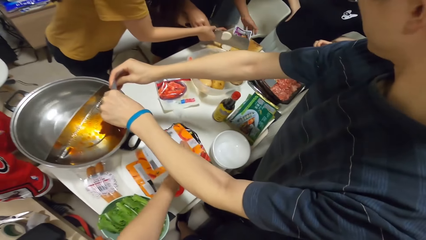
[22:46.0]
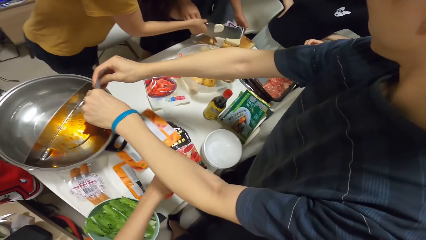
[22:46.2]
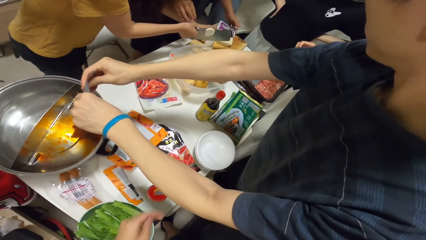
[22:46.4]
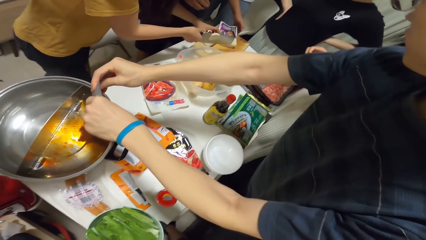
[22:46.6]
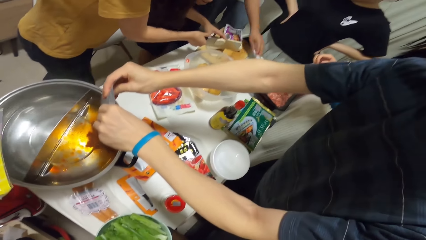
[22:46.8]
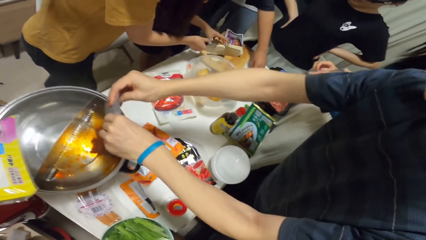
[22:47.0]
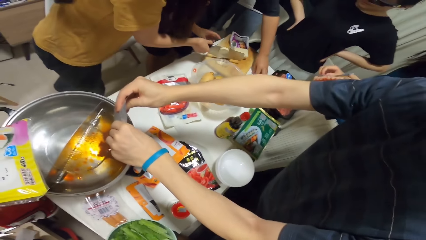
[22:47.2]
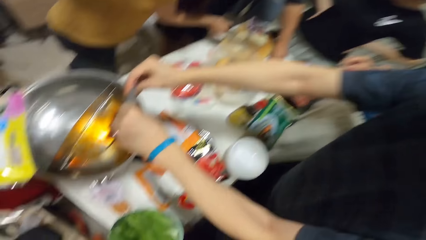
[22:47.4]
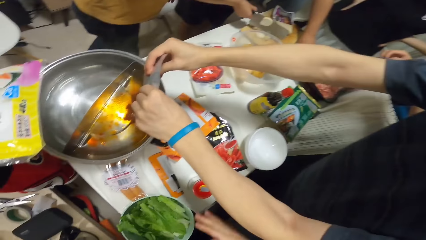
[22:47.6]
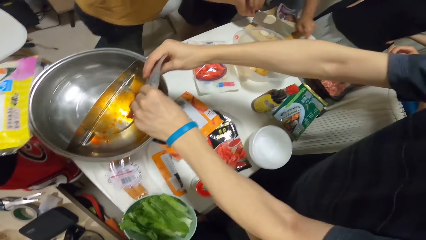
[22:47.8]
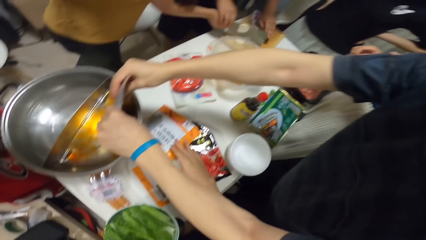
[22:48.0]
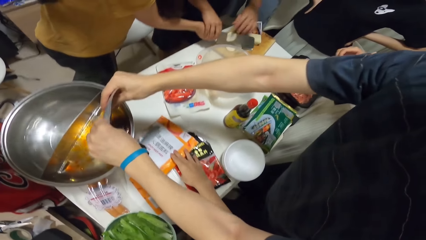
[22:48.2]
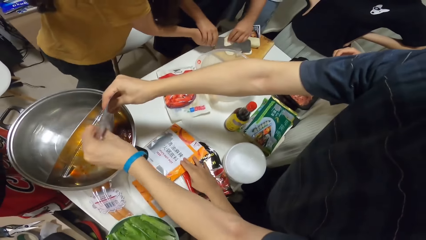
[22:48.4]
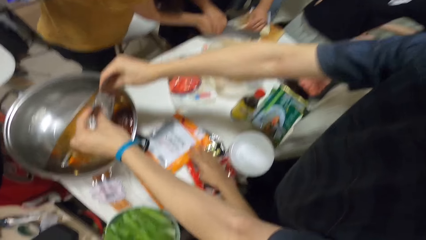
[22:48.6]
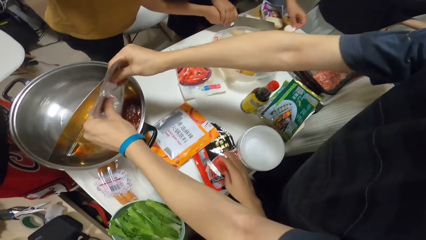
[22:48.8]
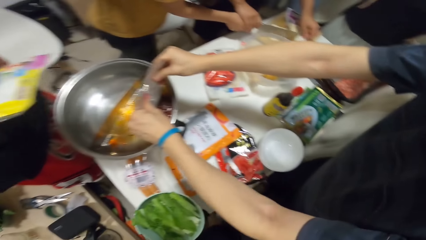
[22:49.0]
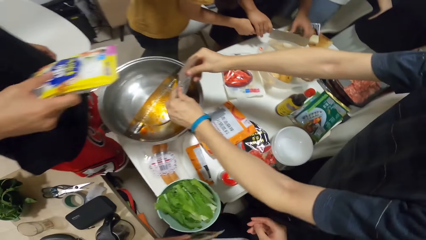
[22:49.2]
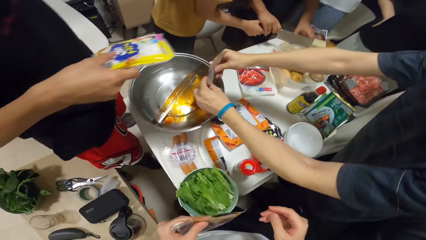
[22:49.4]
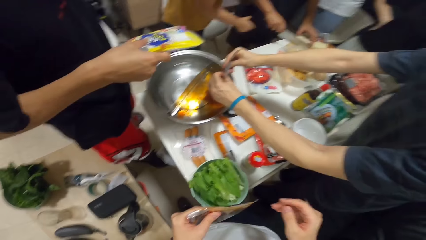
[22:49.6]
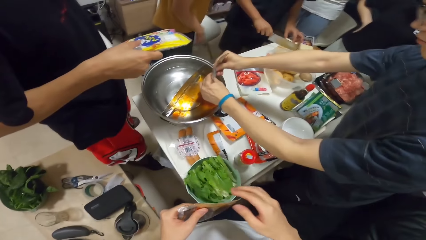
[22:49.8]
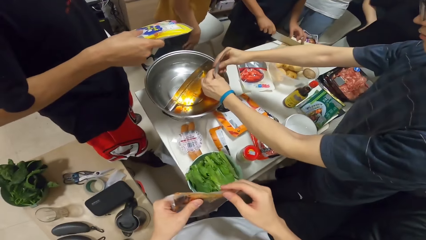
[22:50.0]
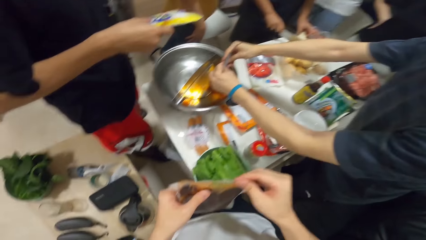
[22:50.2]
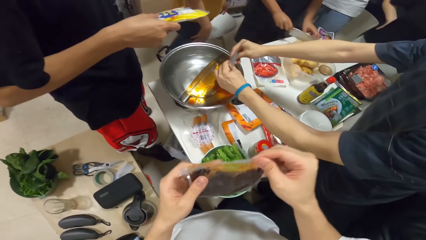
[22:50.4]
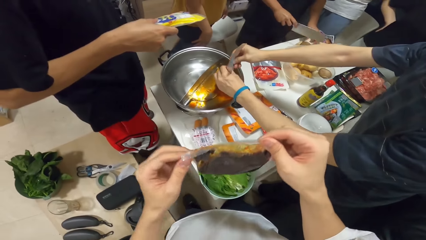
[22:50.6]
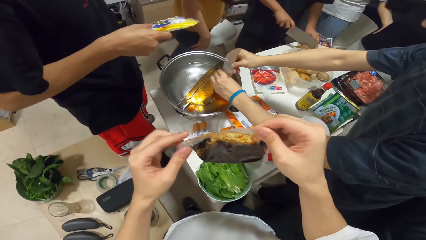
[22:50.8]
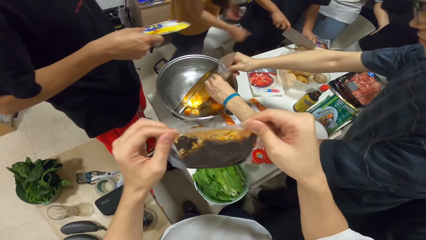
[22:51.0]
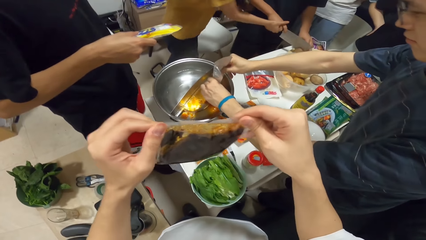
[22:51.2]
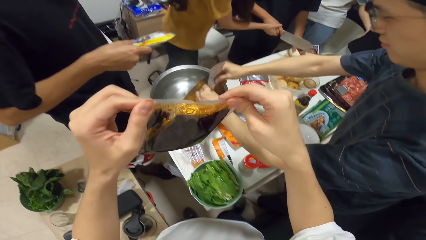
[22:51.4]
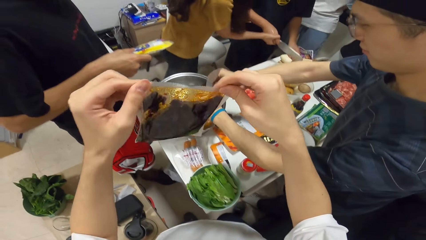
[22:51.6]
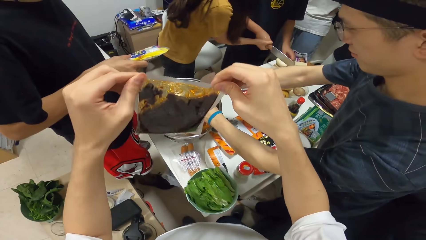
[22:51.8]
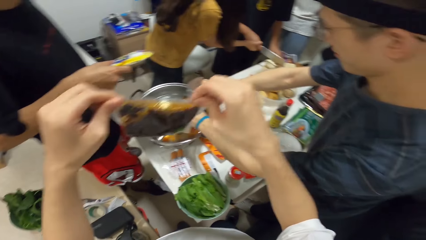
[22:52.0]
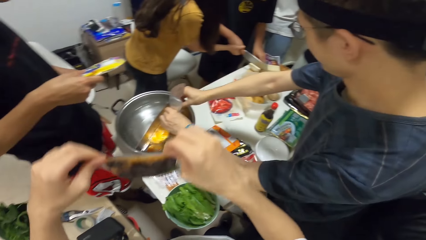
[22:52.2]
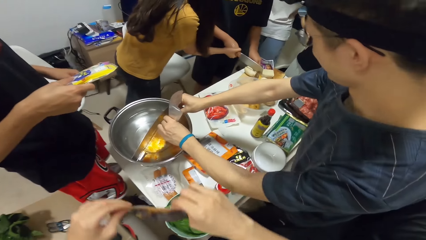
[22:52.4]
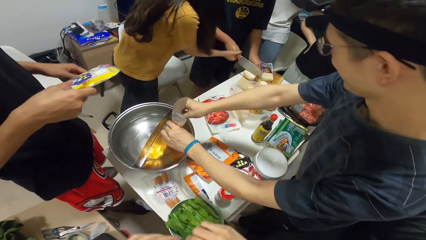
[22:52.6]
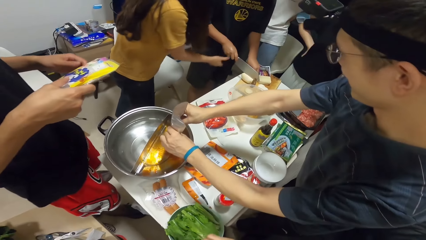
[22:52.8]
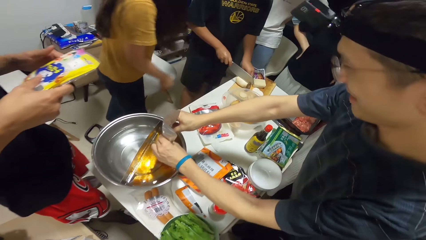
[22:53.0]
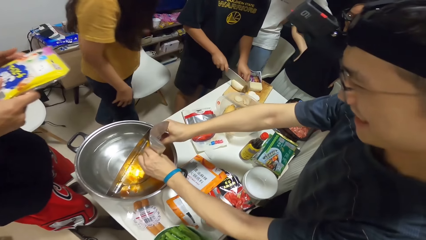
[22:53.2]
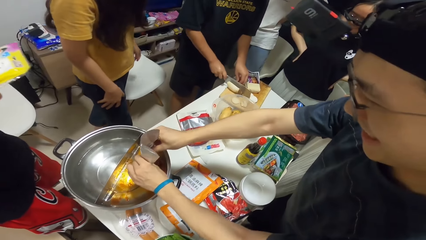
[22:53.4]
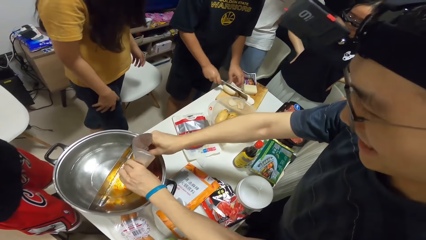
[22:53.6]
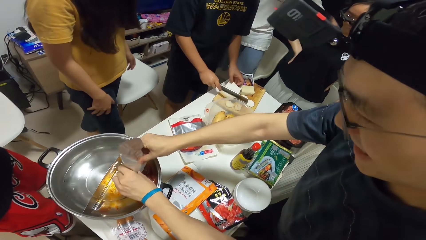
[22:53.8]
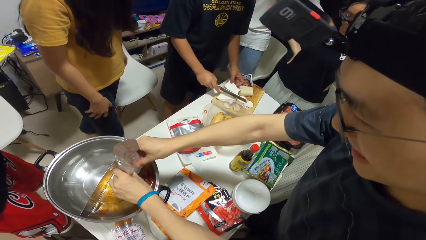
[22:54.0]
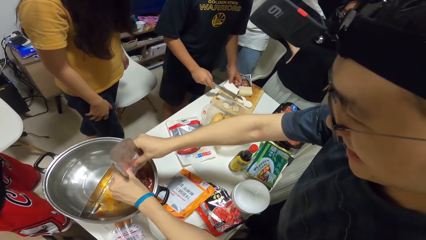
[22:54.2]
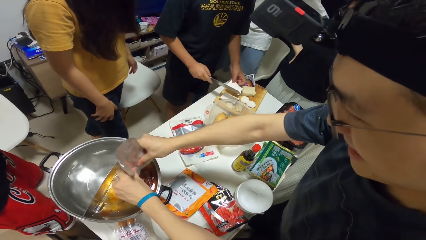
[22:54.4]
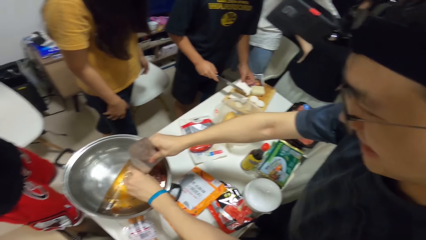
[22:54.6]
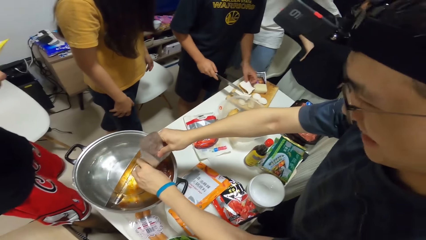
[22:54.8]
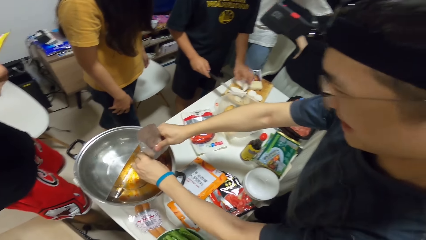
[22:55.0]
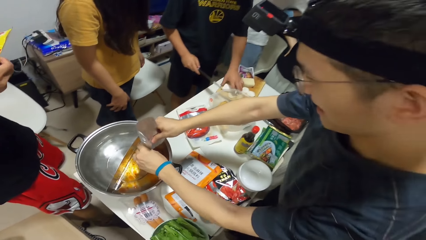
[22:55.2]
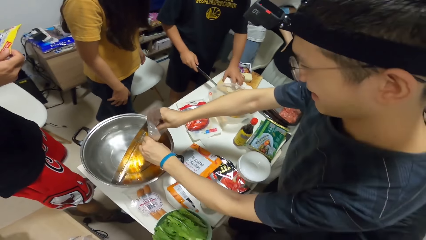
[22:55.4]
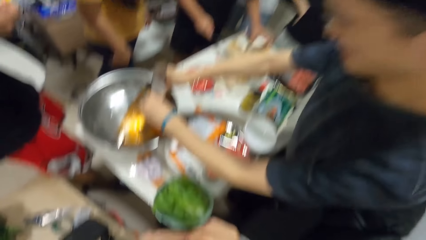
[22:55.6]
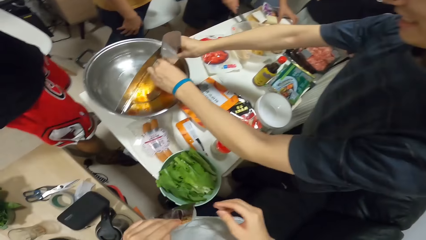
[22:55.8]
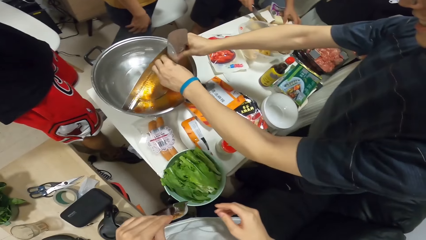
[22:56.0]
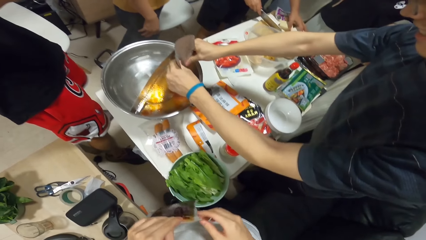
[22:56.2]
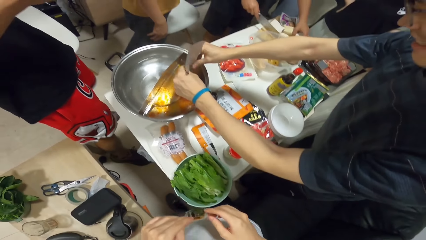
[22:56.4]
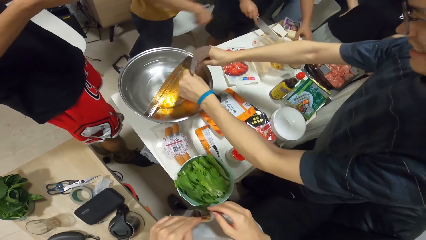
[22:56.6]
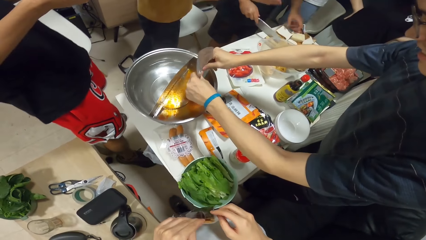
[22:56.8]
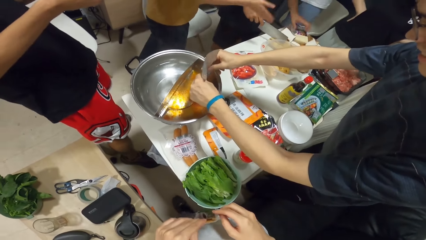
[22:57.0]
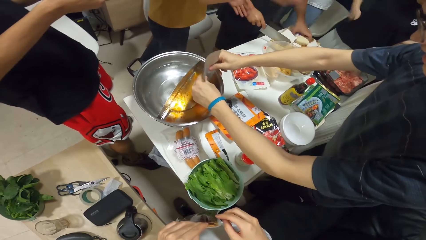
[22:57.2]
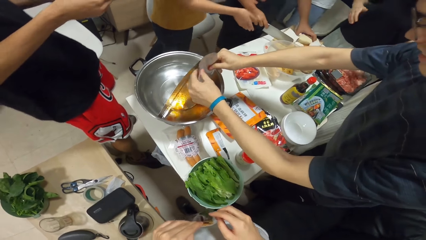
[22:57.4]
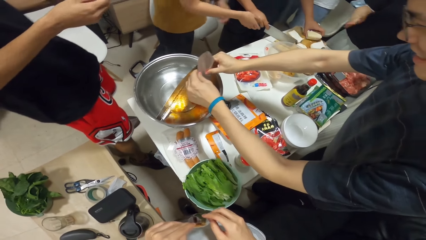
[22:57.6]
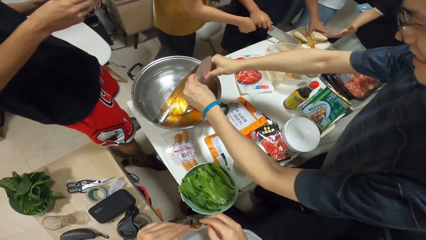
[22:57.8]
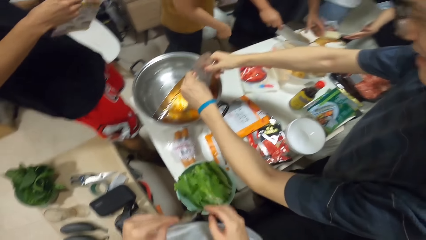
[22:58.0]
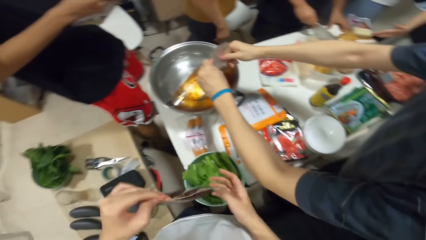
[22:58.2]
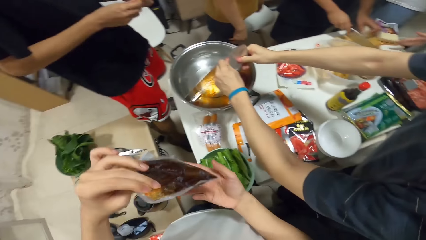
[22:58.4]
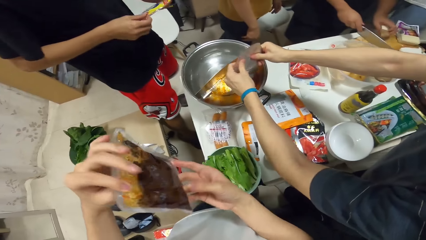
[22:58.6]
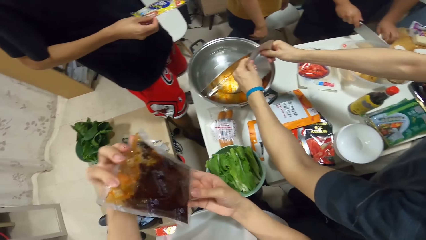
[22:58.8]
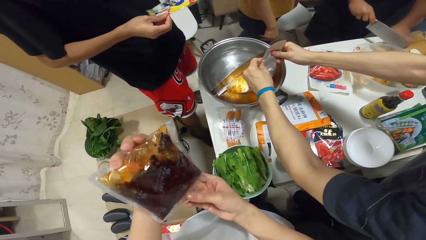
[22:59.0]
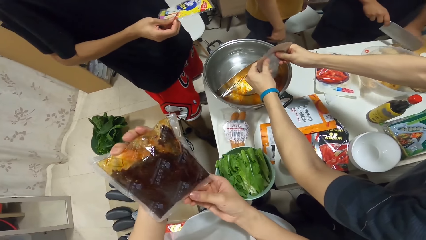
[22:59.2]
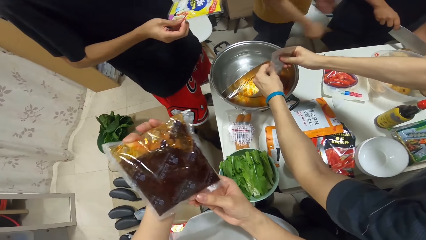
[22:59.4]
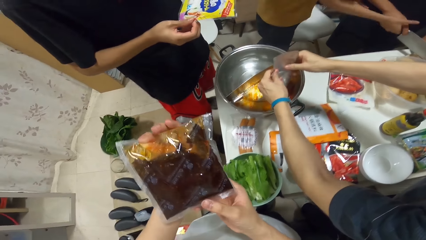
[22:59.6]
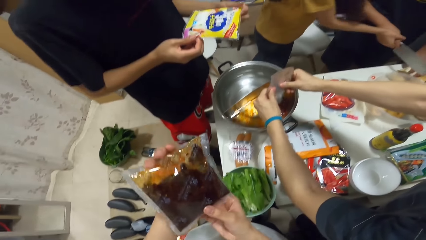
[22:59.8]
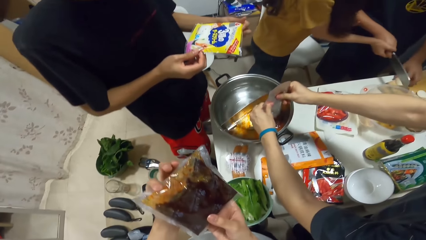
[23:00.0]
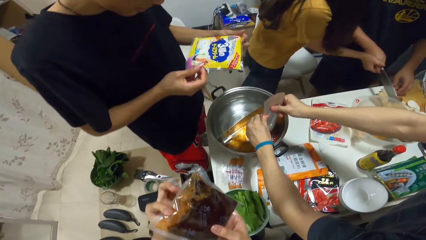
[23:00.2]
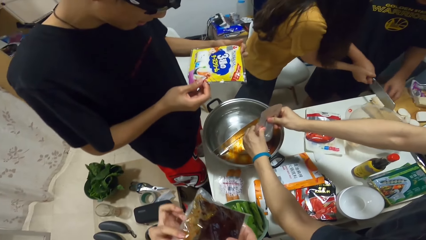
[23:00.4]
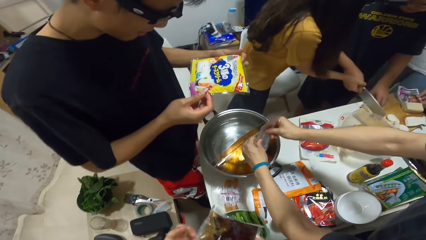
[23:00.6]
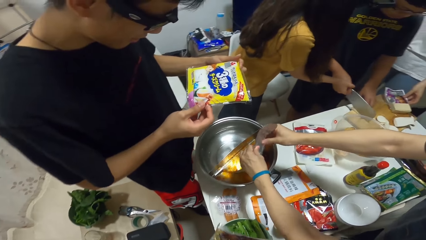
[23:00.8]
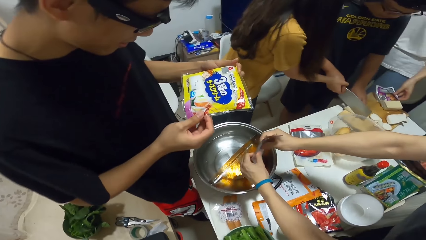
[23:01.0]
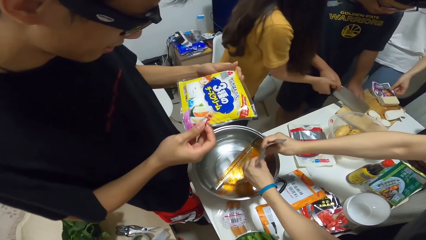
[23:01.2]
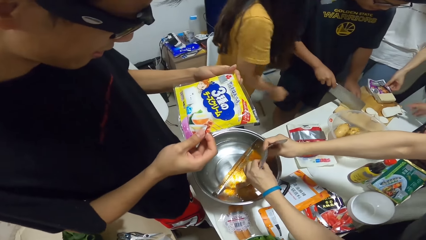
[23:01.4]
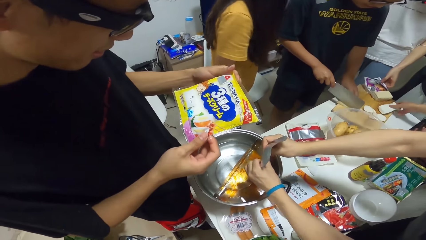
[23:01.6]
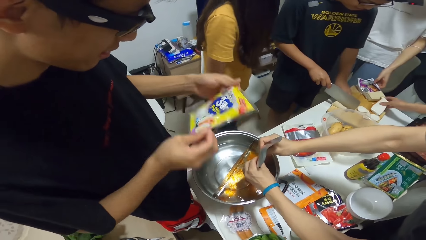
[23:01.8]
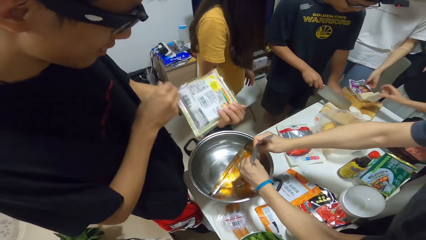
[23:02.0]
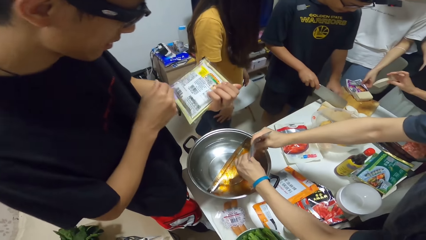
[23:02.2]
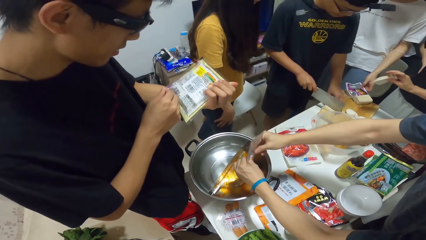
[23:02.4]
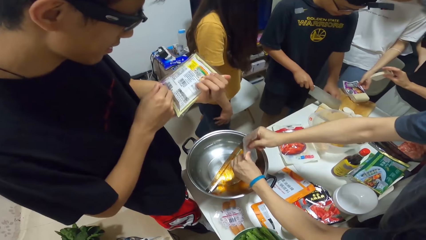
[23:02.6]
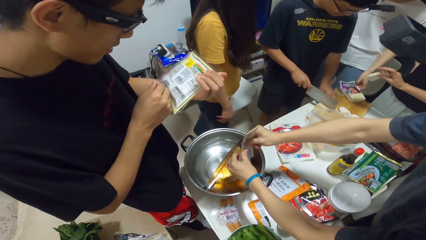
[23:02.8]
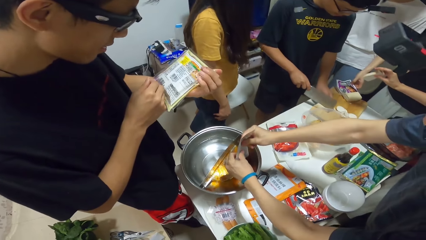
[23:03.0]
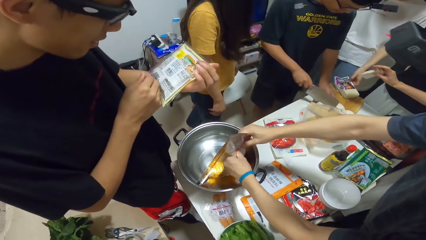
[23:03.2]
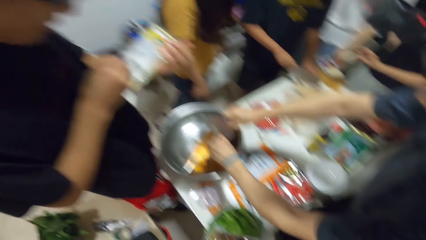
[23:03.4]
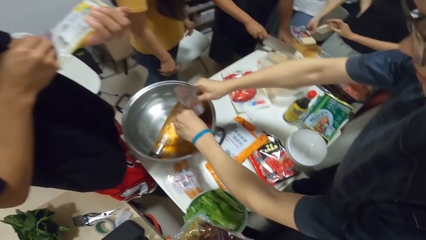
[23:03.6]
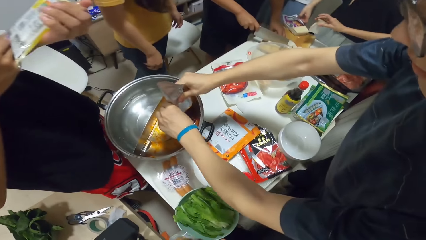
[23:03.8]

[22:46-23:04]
A woman holds the cleaver with her right hand. The camera wearer places the empty plastic bag or packet onto the table with his left hand. A man holds a potato slice with his left hand. The camera wearer pulls the packet. The man places the potato slice onto the chopping board. The man collects the cleaver from the woman with his right hand. The woman holds the cleaver with her right hand. The man cuts the potato with the cleaver on the chopping board. The camera wearer looks at the packet. A woman cuts the food. Another man looks at the packet. Another woman picks up a potato slice from the chopping board with her right hand. The other man turns the packet.
